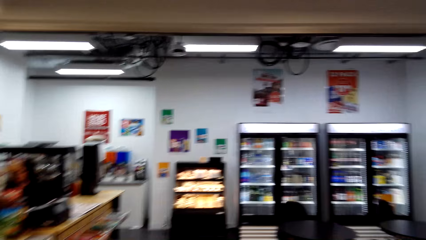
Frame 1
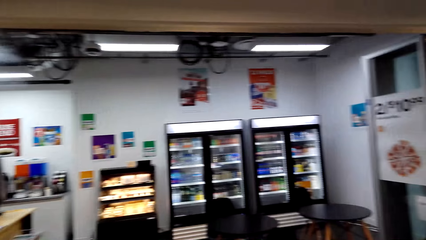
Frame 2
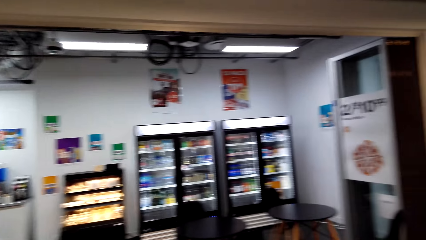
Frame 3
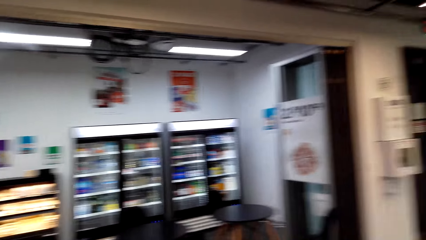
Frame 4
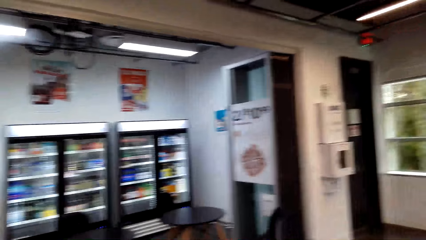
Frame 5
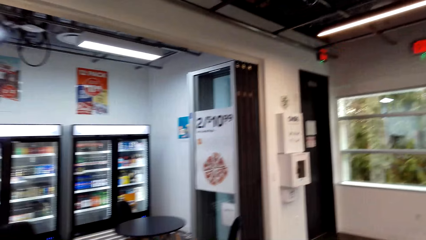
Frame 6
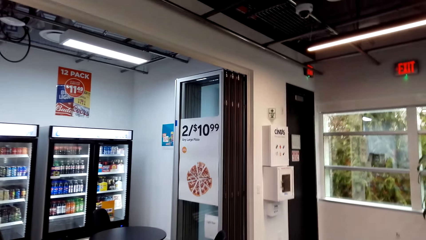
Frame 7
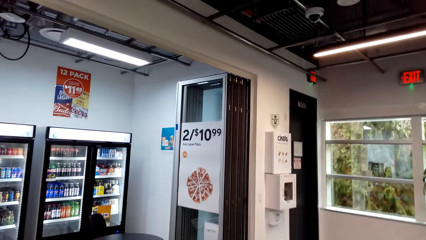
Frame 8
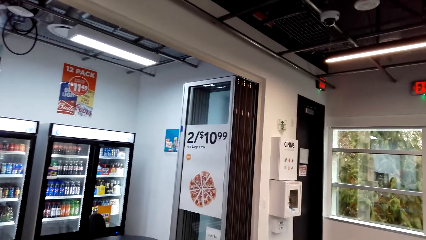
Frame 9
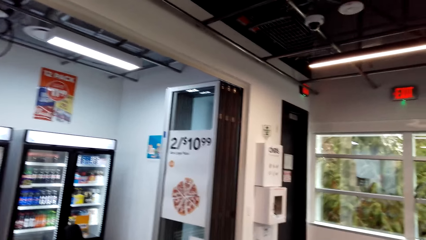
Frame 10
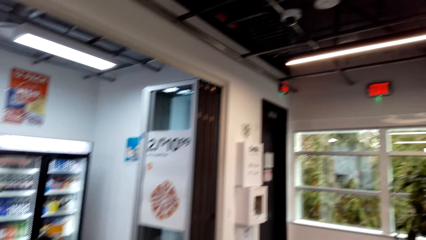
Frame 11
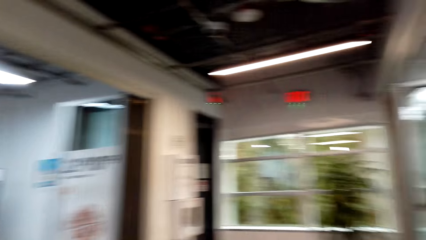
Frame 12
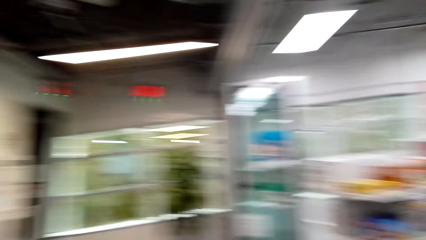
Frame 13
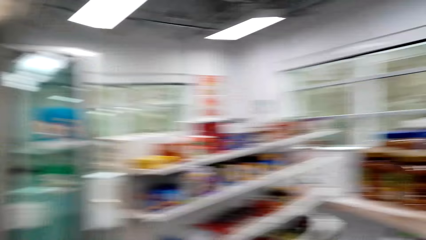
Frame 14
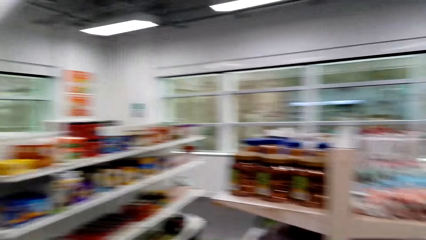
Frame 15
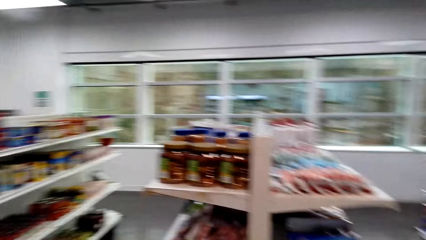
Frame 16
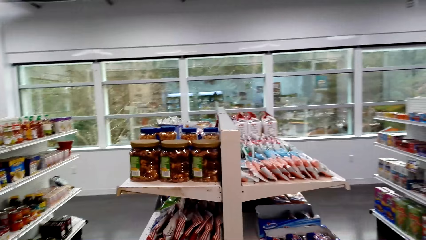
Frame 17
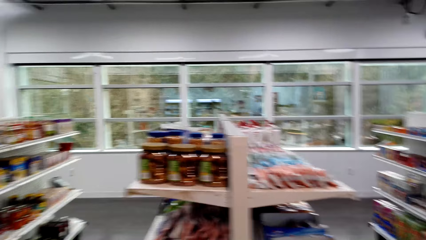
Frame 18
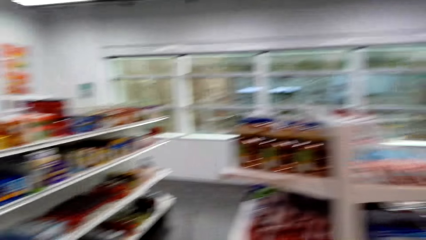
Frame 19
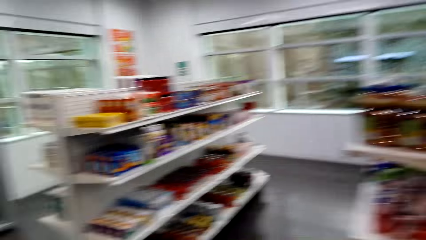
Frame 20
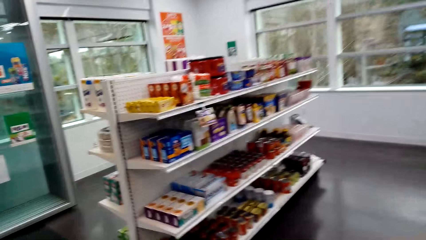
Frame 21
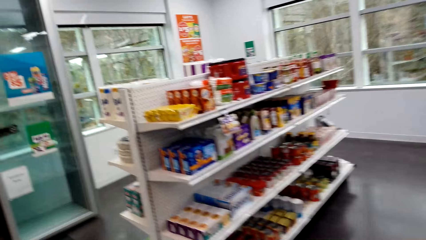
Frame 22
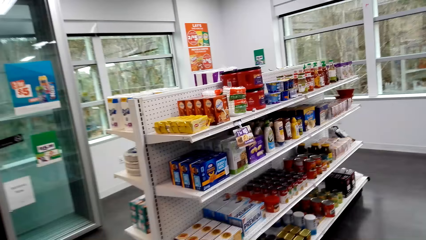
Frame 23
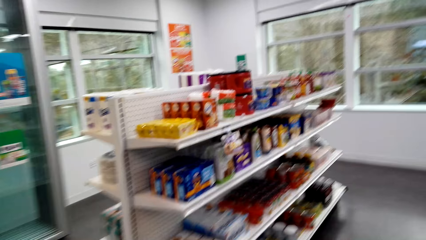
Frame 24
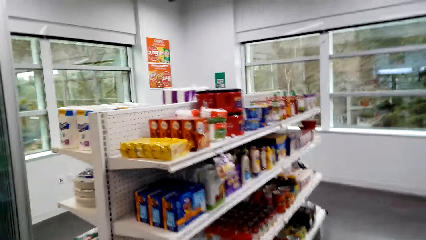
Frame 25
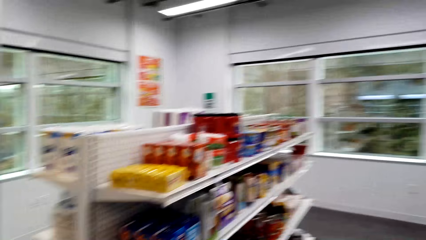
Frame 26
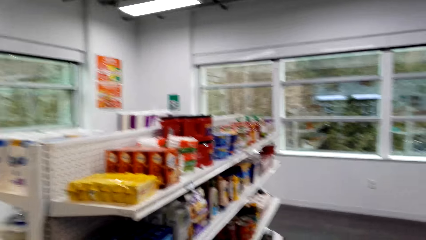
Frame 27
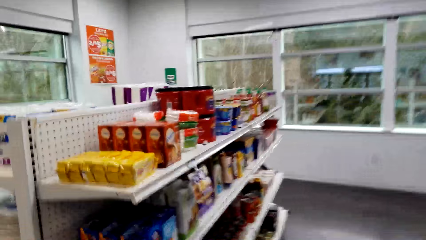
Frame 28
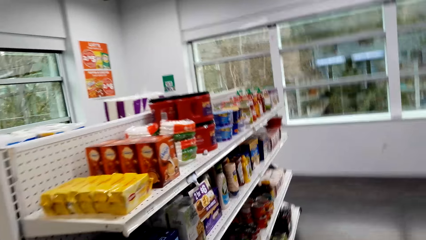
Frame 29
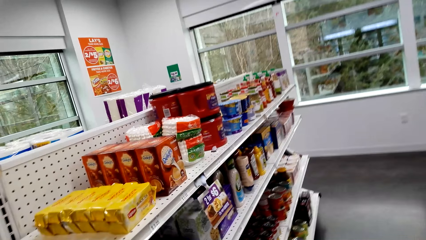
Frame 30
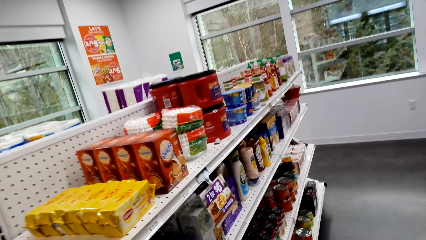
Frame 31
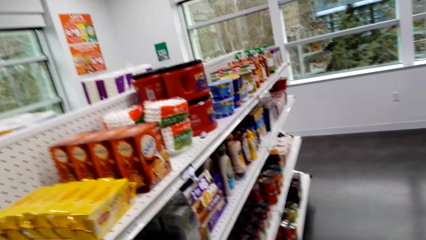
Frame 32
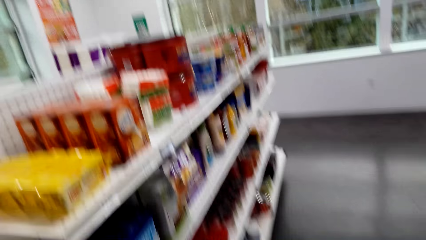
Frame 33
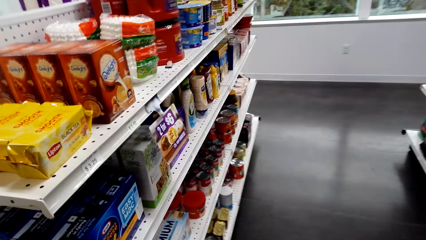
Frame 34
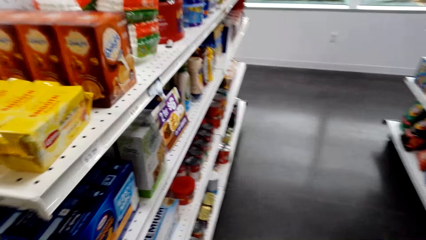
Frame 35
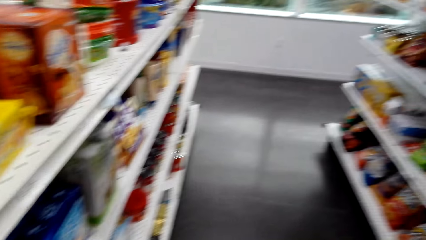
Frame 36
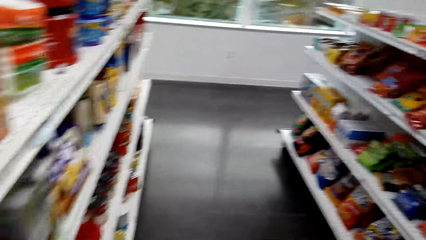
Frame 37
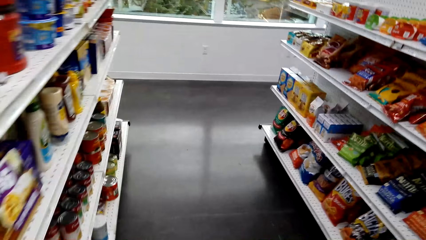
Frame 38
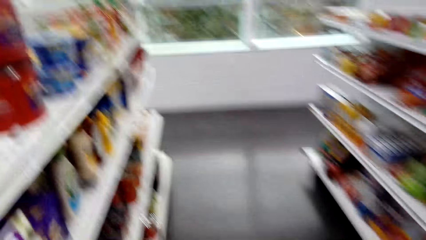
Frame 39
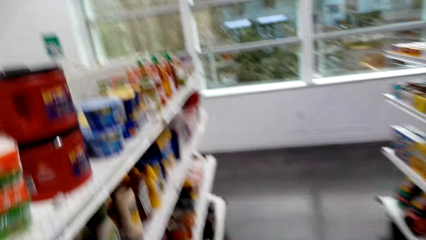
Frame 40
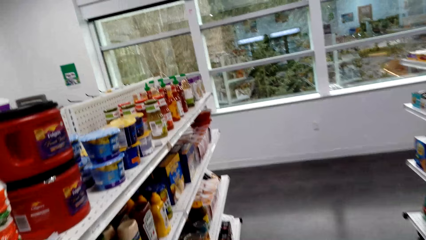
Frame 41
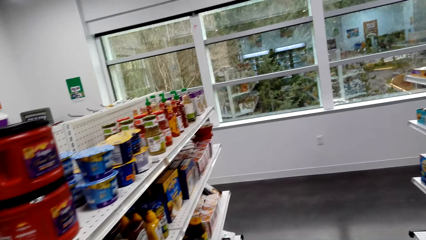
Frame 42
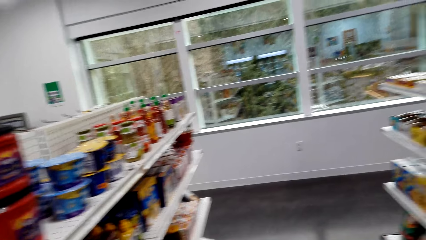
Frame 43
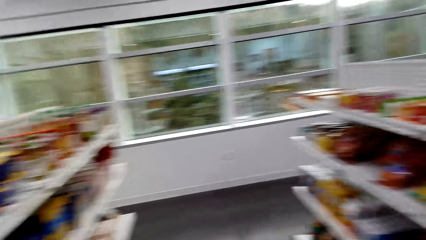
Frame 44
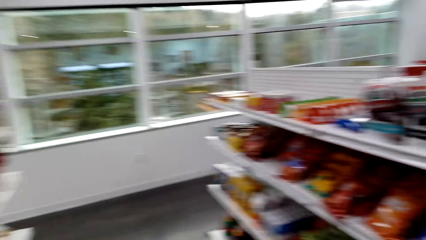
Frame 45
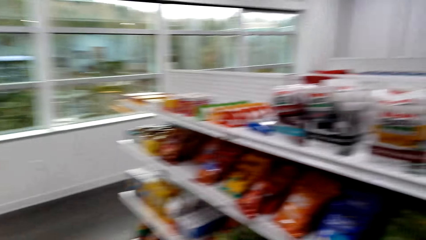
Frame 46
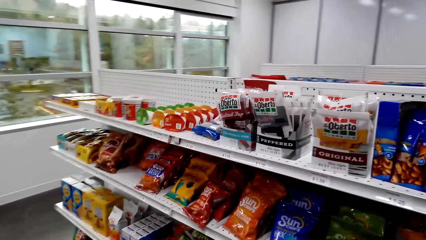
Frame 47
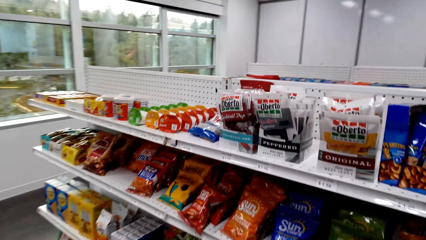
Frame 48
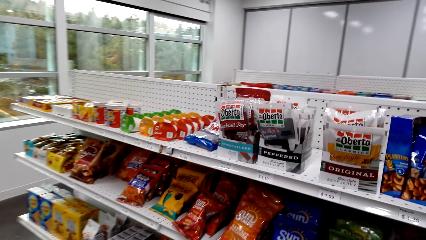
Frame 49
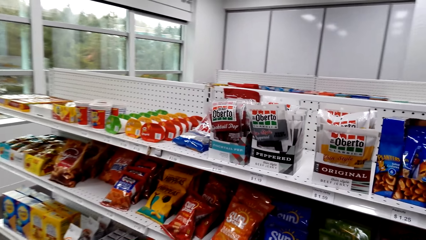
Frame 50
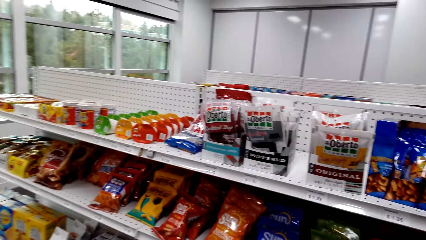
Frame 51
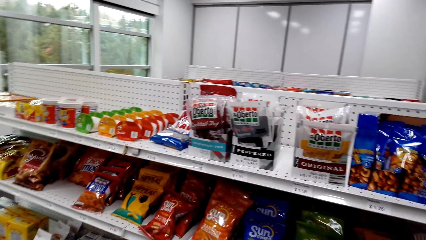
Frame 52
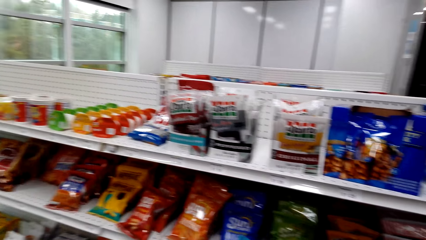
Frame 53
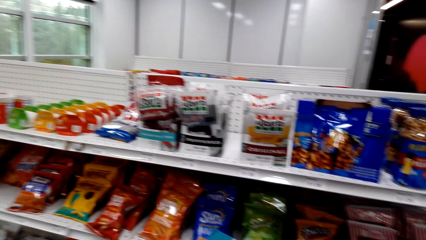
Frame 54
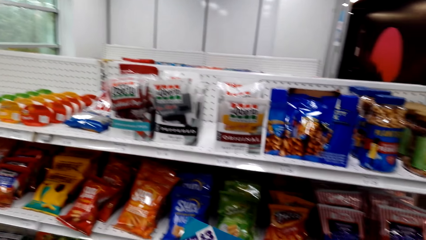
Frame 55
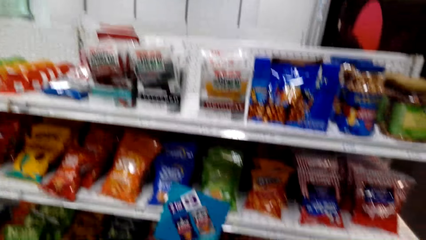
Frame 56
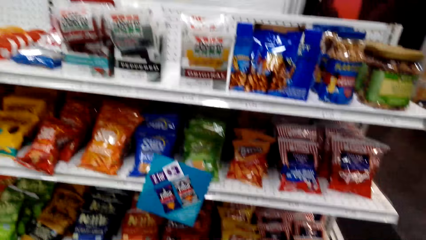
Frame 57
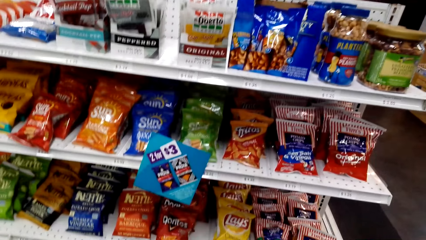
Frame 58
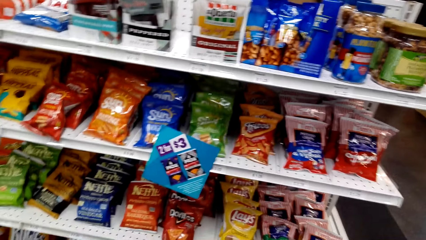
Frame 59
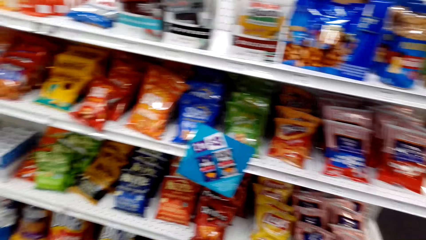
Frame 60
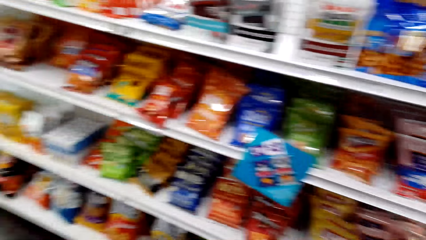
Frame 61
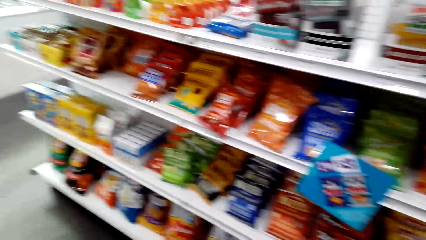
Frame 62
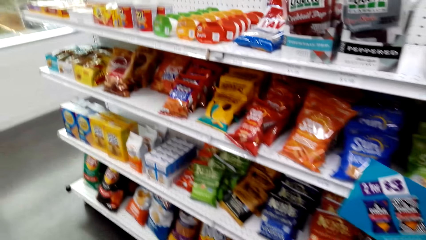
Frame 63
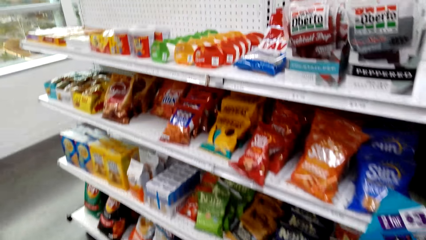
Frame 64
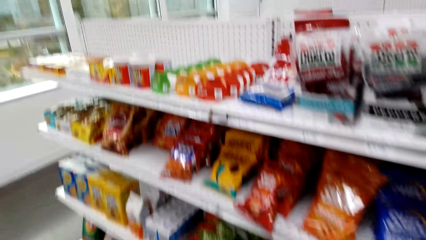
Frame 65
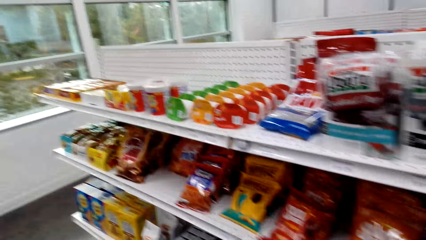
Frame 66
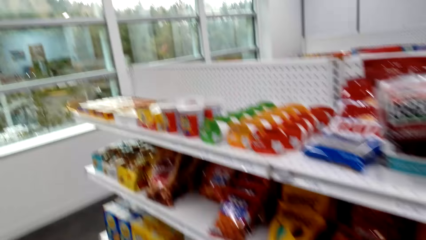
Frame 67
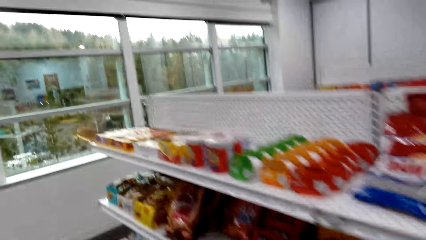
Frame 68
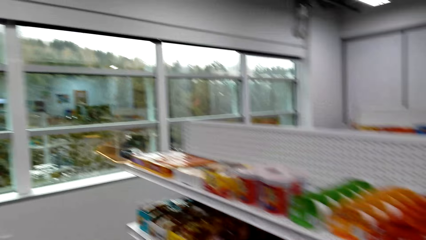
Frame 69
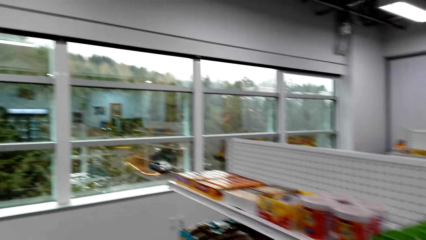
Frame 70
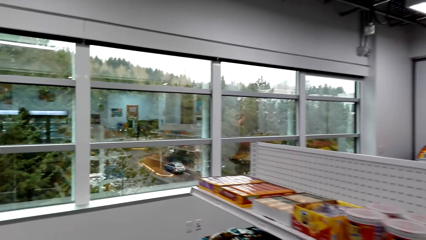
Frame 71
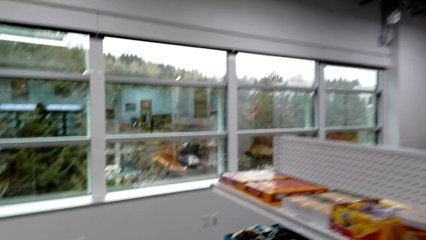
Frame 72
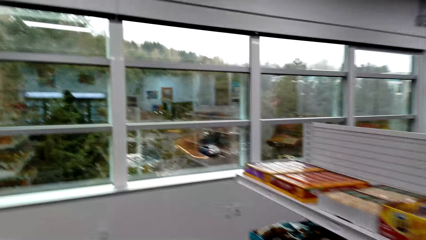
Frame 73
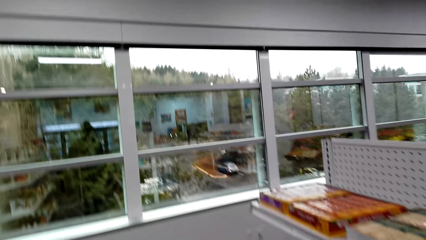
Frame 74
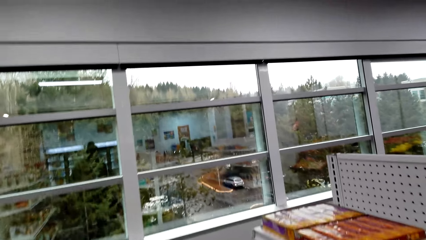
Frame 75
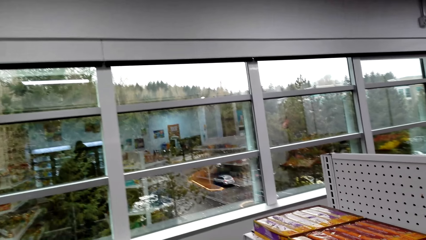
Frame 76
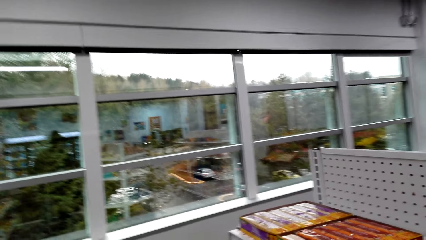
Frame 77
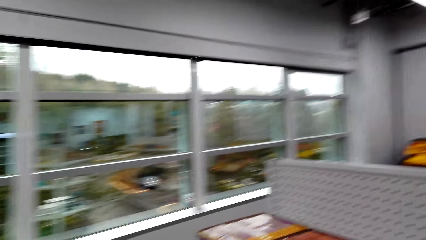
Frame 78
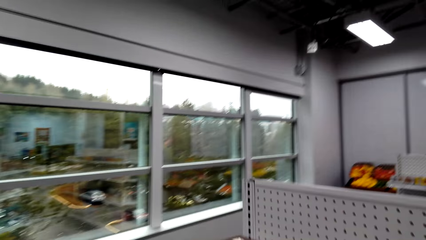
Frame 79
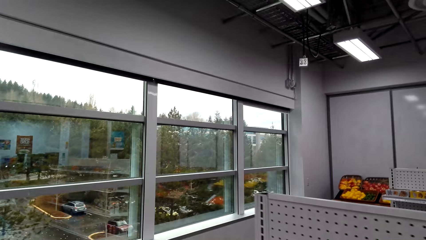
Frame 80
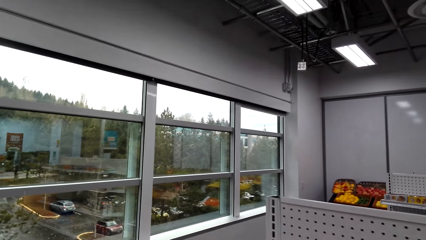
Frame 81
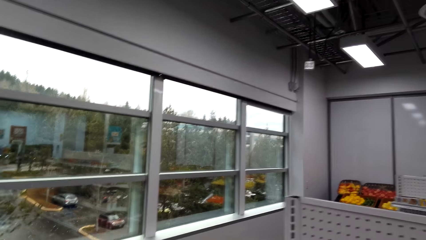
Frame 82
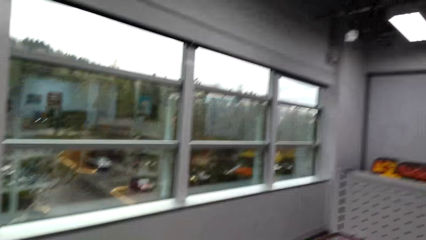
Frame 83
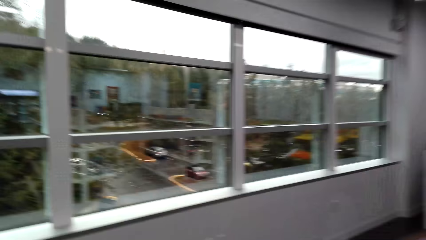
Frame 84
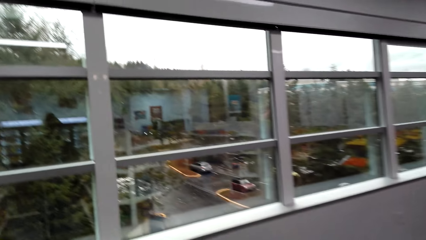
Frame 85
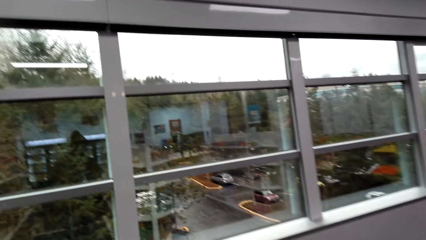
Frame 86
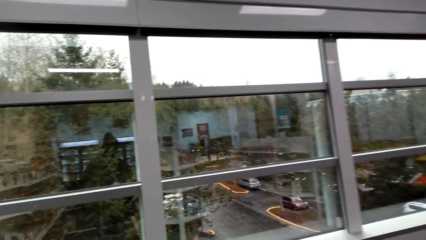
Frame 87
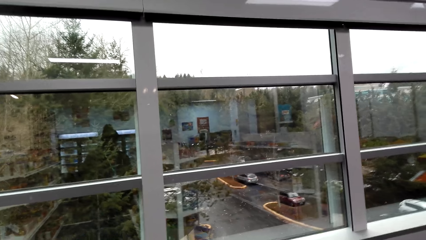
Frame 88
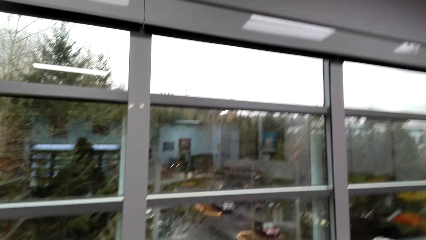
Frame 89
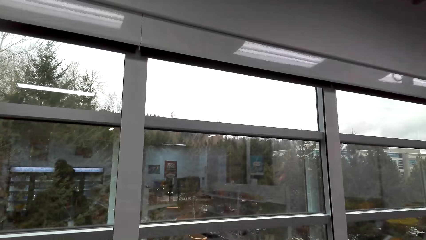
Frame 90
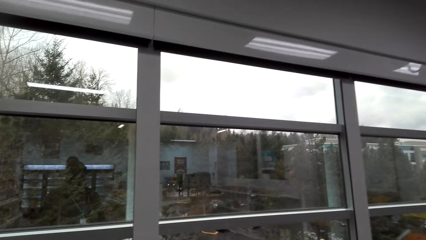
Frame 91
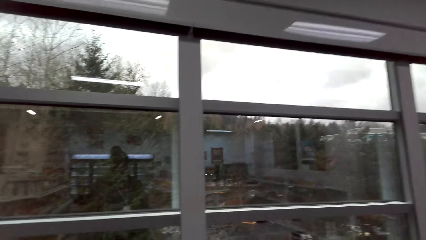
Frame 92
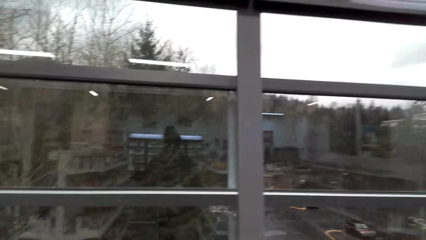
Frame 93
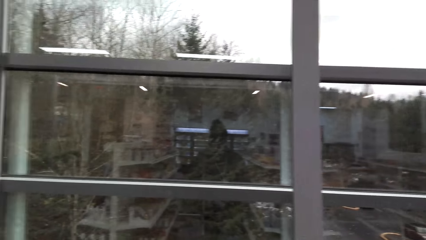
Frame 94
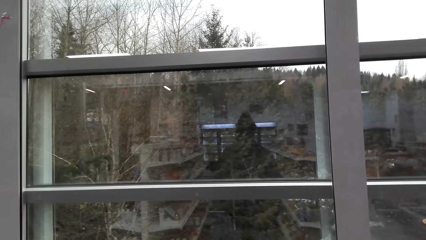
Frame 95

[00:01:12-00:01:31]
The camera wearer looks around the shelves.
